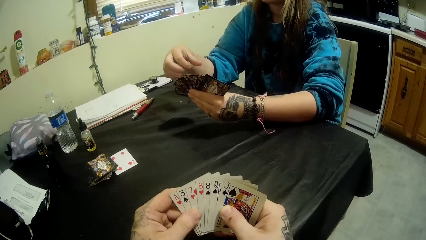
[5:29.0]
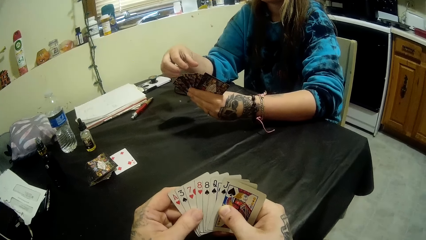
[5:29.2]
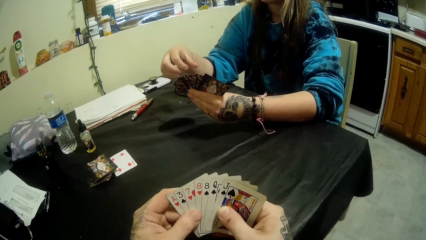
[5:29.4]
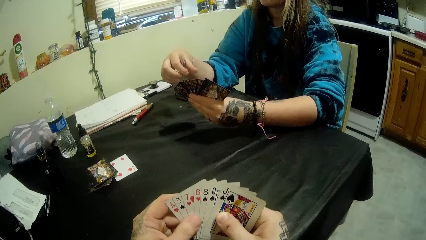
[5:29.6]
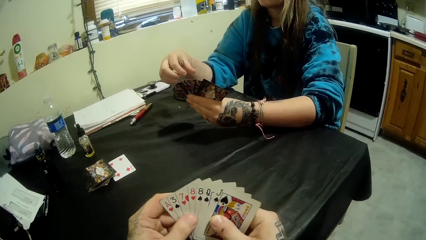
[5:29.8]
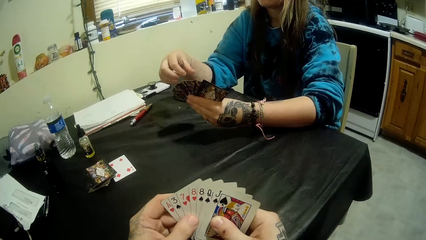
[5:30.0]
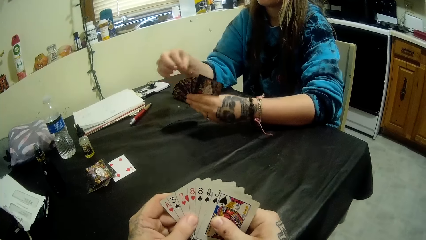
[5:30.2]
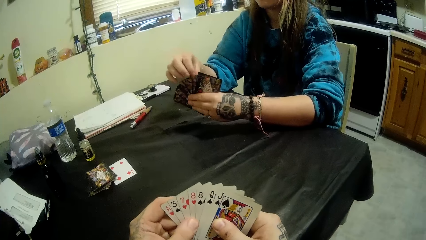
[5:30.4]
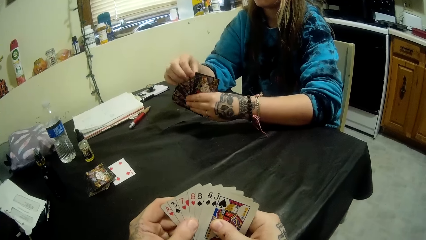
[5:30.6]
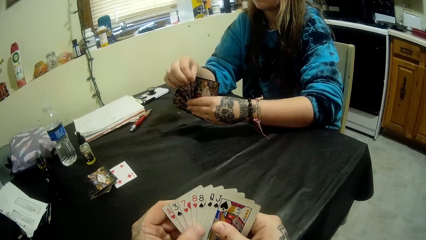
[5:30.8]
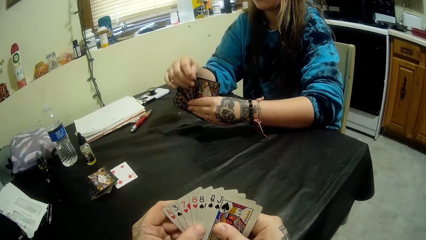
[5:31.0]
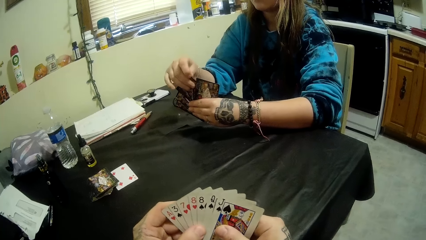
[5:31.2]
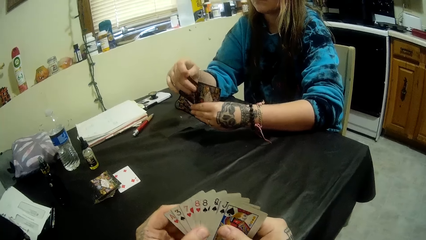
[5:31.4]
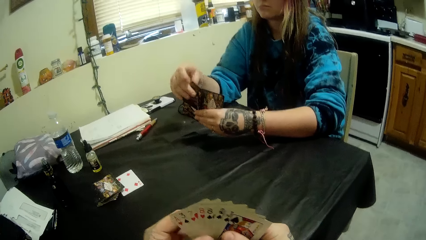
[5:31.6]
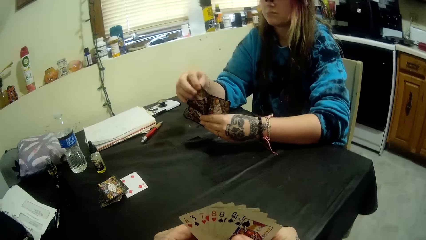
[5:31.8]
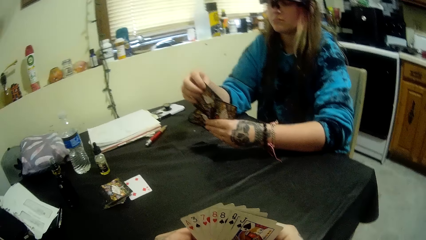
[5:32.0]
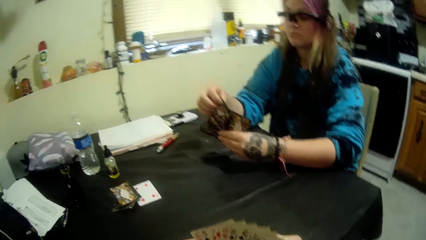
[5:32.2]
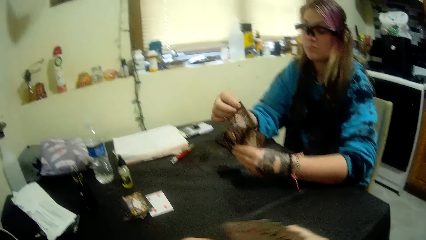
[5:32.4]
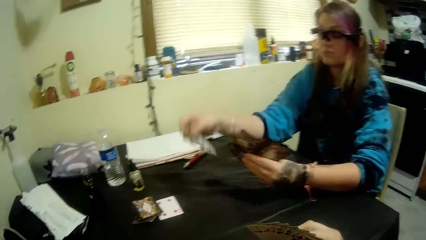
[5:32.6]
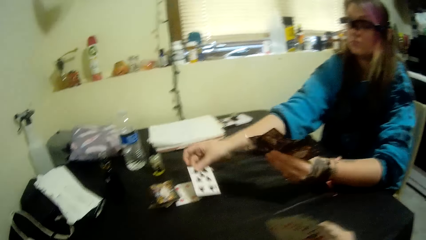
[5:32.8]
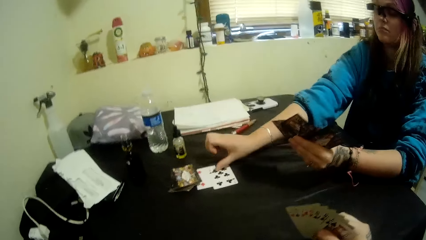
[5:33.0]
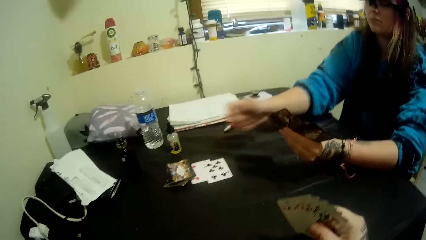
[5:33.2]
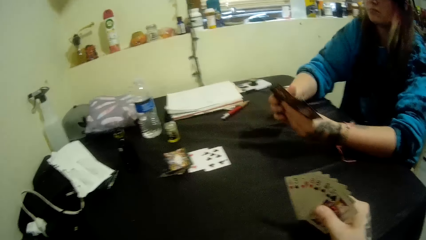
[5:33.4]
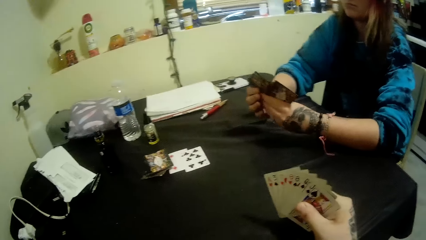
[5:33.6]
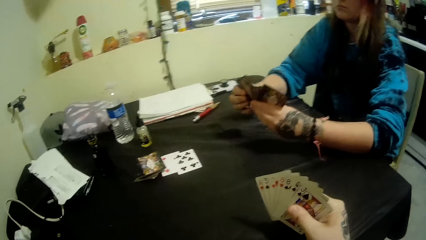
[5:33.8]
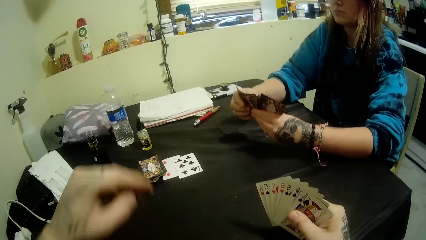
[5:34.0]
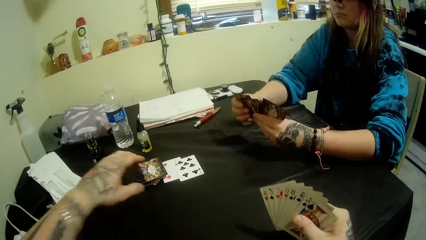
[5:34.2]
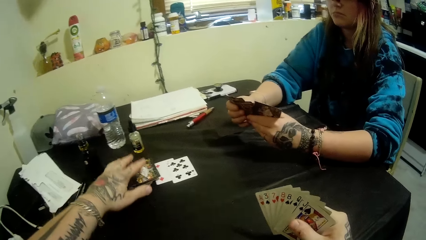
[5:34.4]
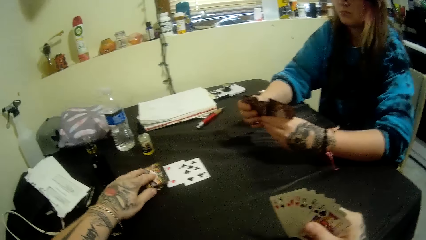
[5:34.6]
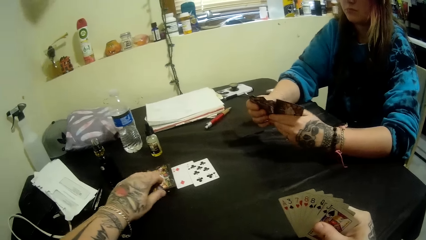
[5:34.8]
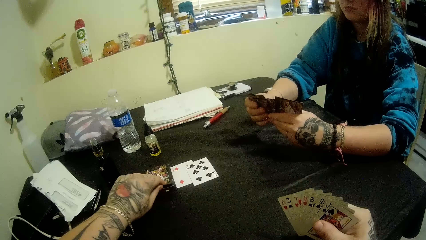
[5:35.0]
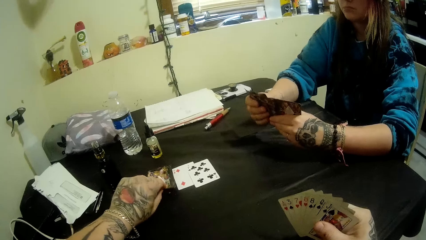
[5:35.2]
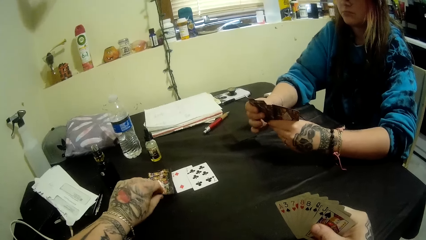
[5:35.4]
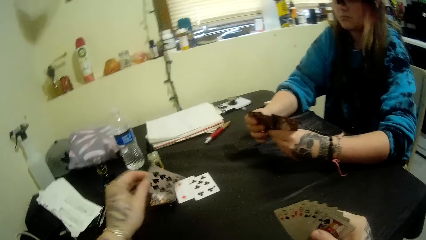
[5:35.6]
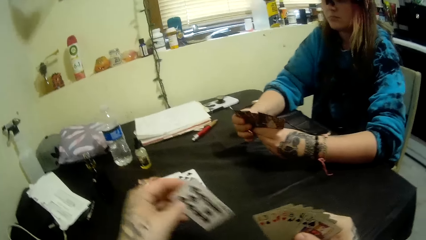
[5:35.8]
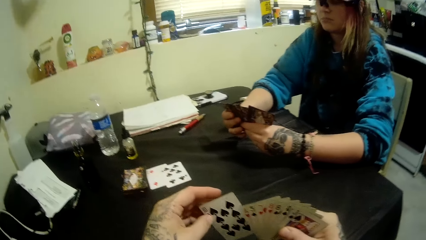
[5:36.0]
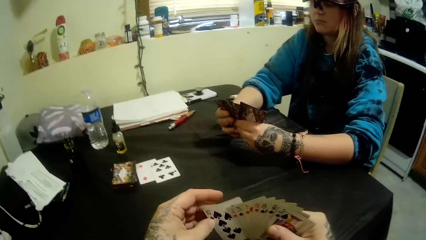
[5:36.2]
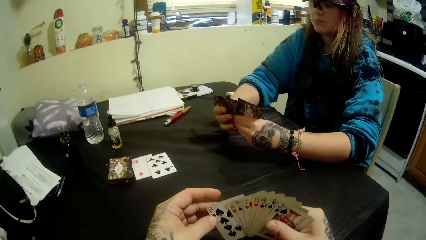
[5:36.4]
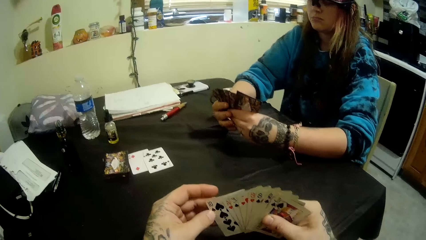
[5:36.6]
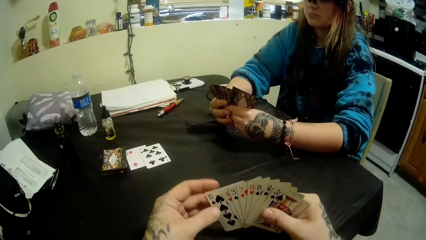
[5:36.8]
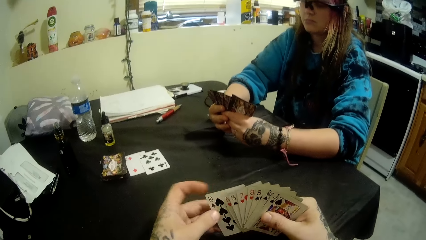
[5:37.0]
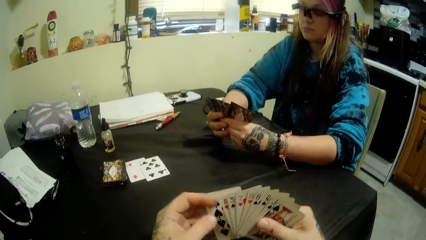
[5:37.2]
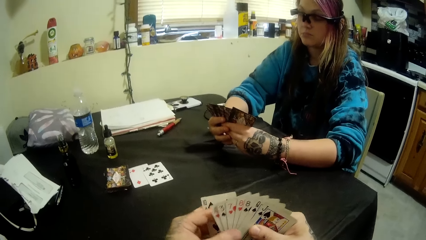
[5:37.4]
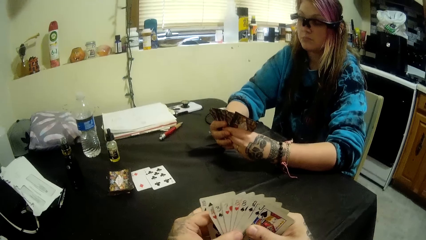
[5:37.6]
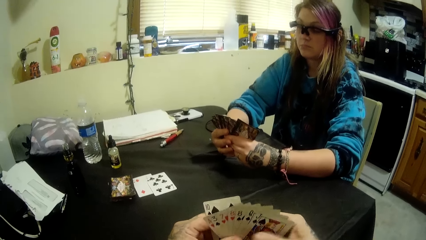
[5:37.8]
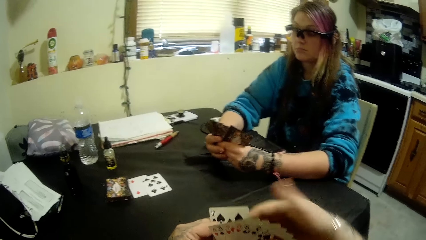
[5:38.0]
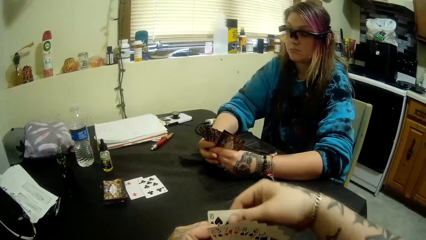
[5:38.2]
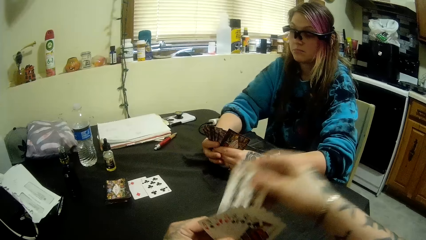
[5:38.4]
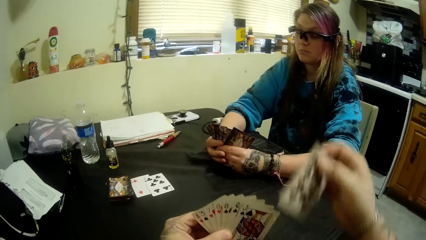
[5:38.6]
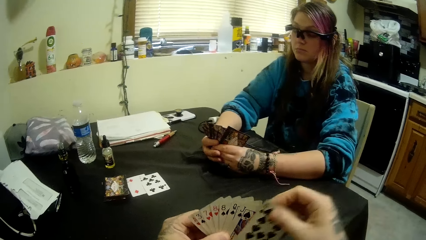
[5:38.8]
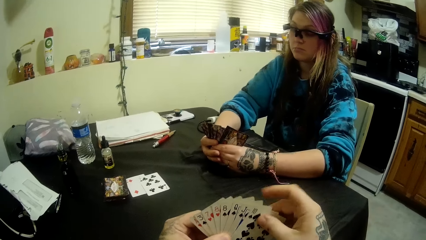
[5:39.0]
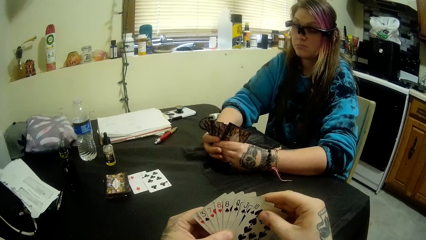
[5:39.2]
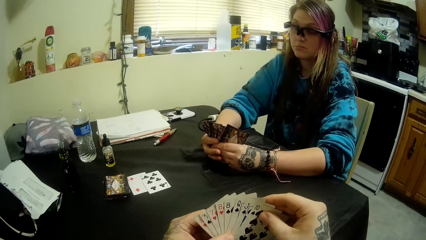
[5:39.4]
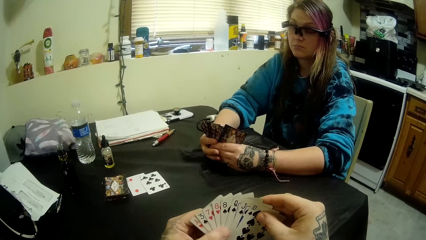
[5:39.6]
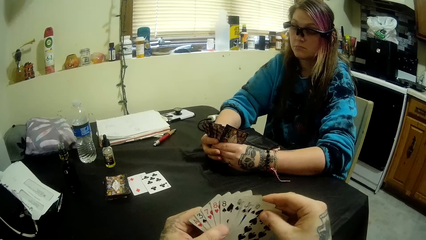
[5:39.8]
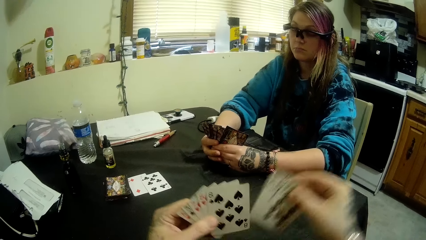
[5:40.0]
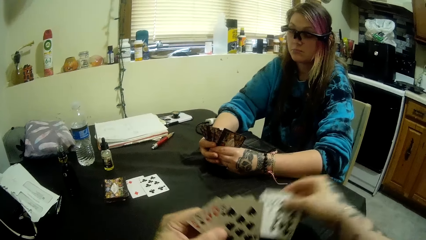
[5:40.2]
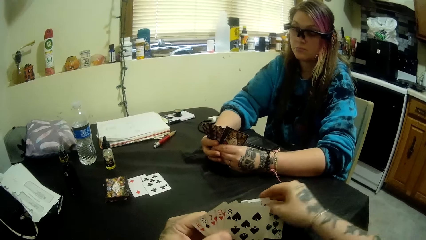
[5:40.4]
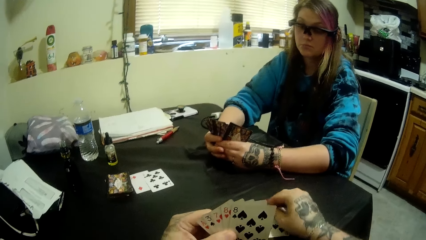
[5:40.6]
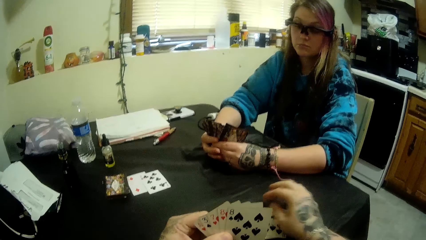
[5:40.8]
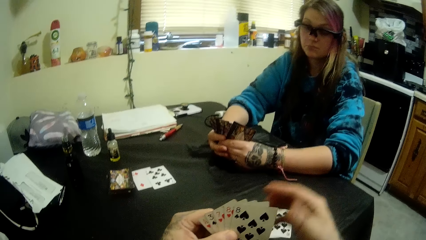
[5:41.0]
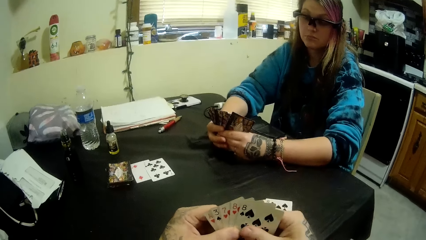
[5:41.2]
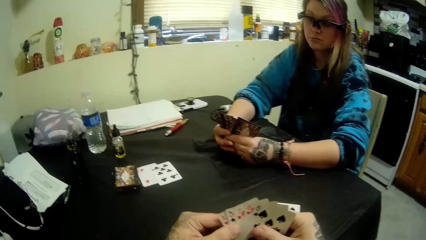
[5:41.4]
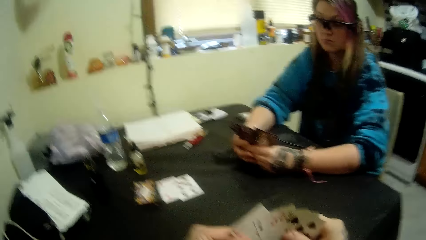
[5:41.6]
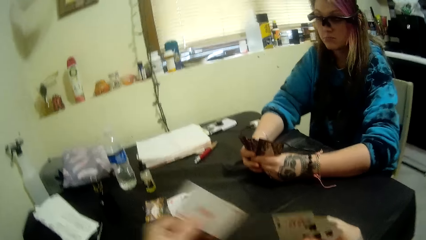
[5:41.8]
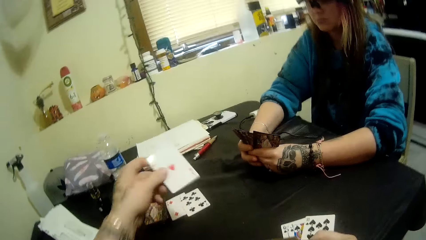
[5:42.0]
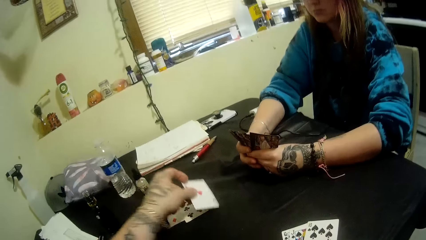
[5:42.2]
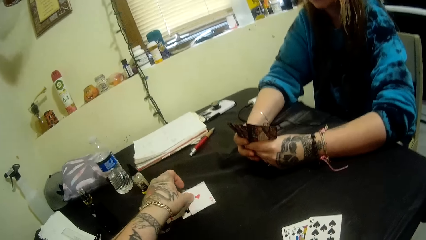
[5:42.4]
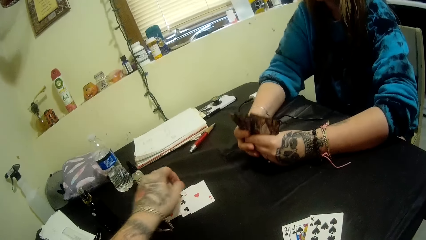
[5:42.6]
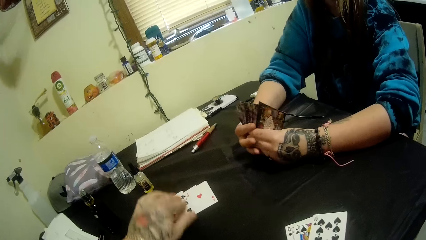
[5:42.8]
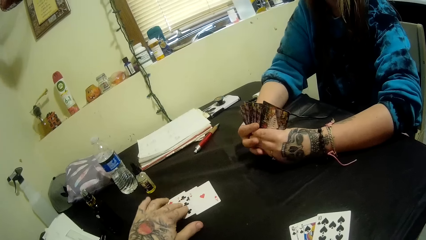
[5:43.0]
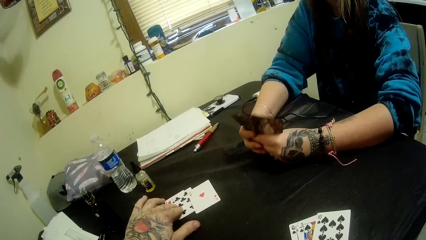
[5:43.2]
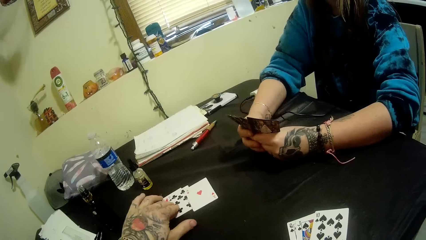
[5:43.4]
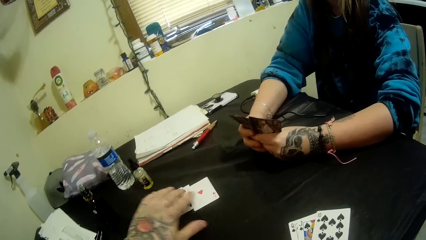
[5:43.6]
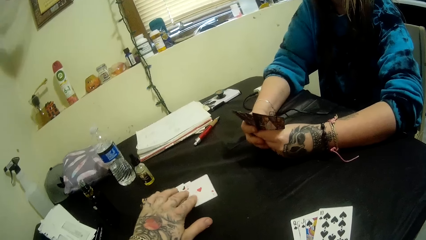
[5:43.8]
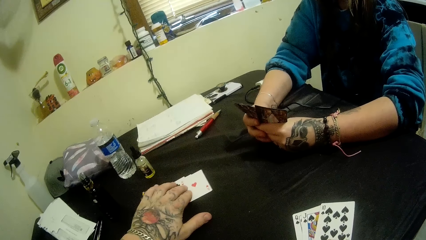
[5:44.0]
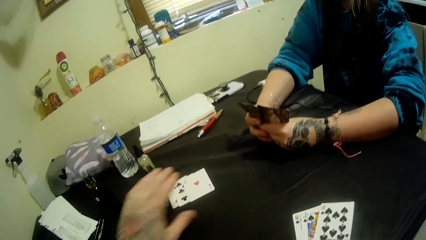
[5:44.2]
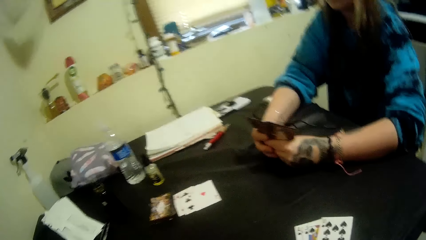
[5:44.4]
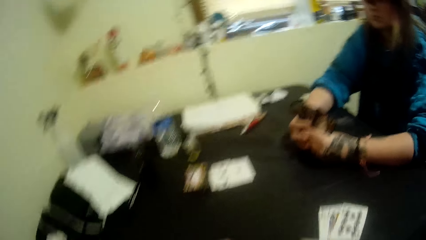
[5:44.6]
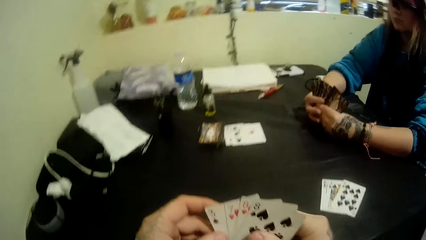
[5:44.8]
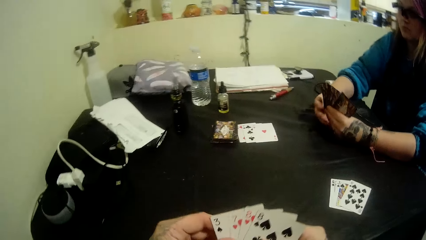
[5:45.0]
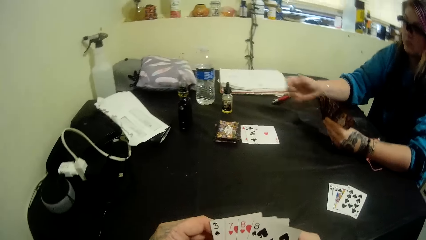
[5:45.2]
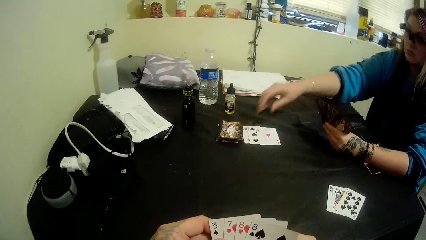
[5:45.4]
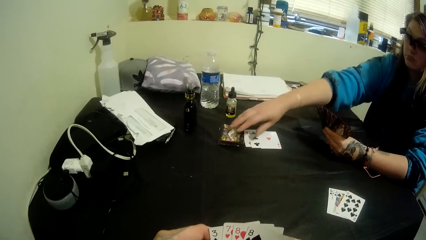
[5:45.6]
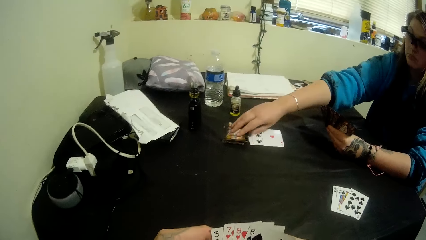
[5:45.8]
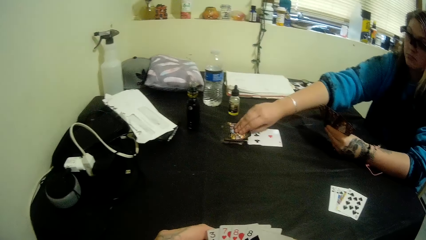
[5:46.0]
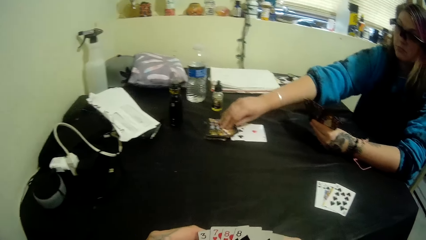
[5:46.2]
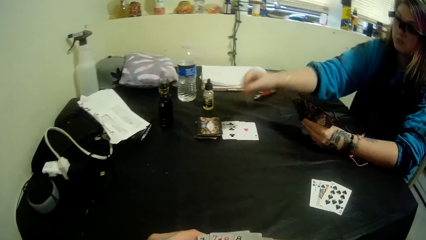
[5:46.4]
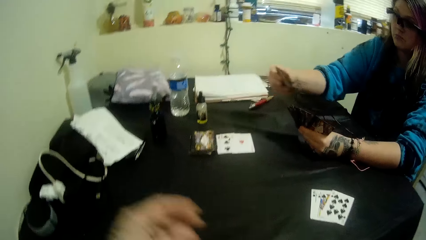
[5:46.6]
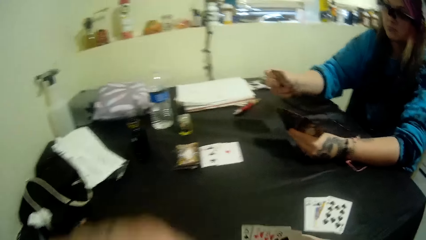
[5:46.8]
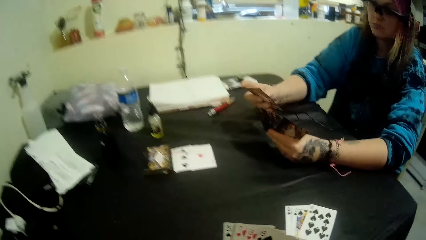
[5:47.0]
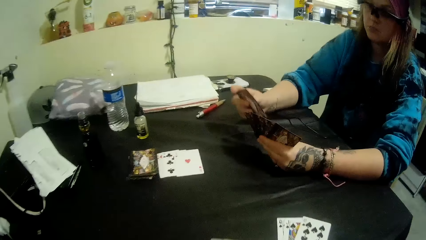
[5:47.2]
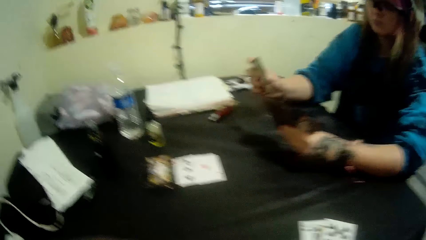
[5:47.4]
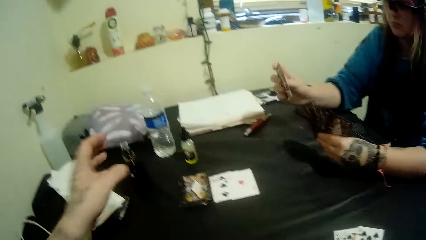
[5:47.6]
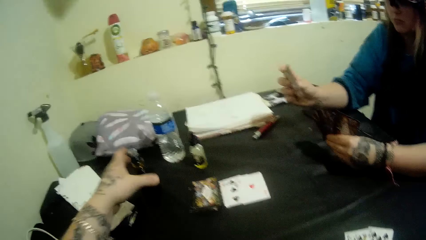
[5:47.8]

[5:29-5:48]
A girl places a card on the opened card with her right hand. The camera wearer picks a card from the deck of cards with his left hand. He arranges the cards on his hand. He places some cards on the table. He places a card from his hand on the card cut with his right hand. The girl picks a card from the deck of cards on the table with her right hand.
